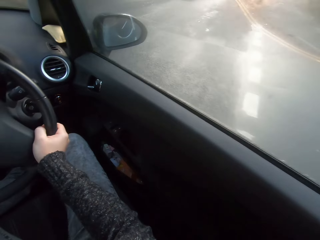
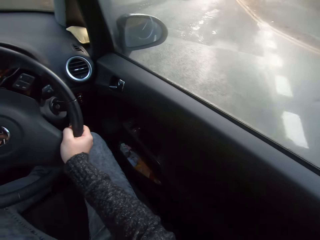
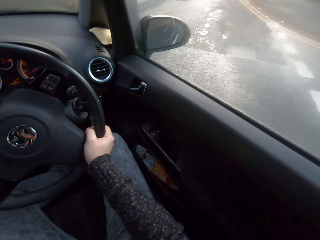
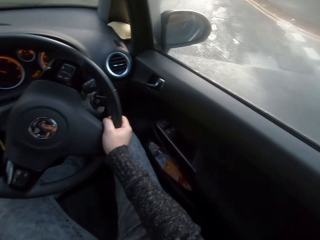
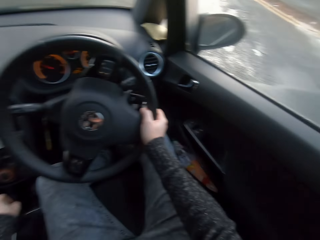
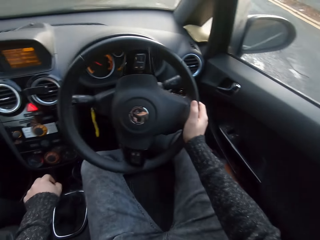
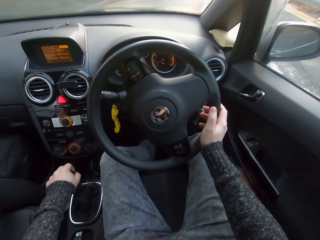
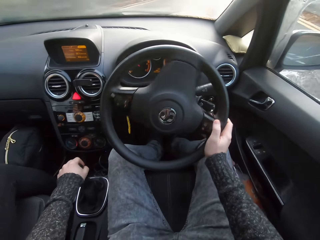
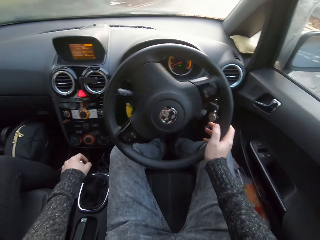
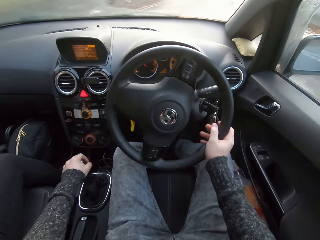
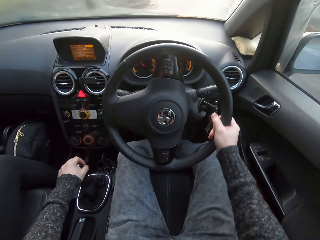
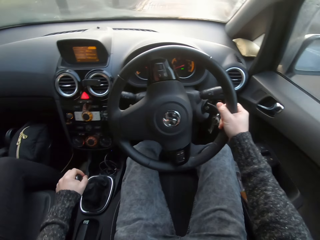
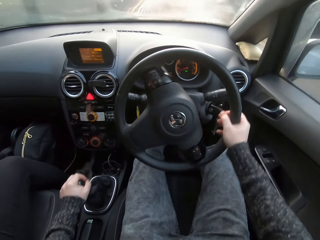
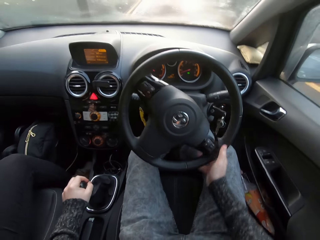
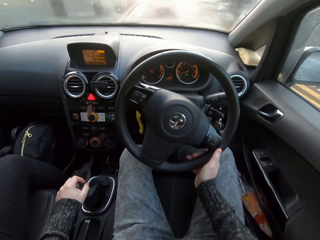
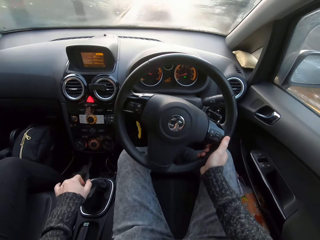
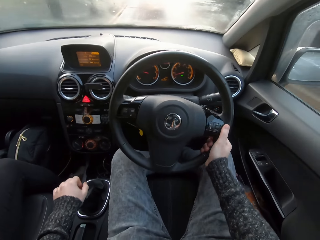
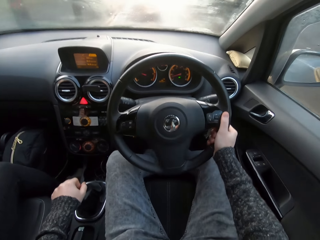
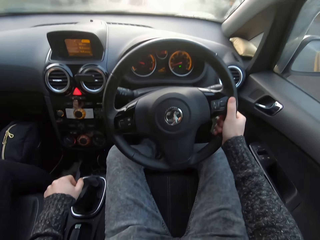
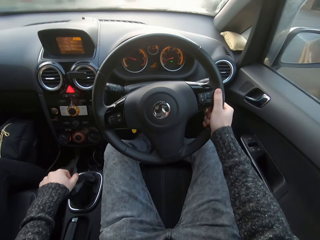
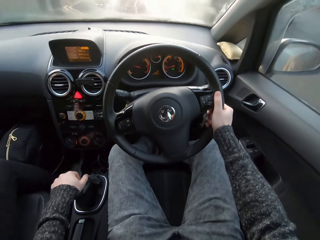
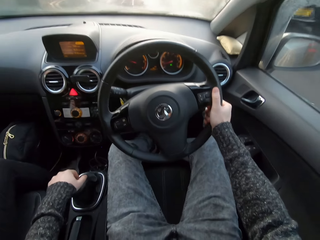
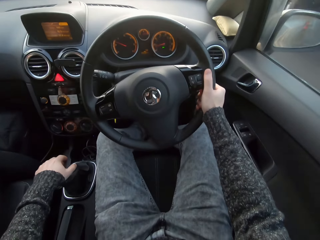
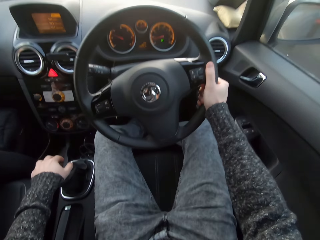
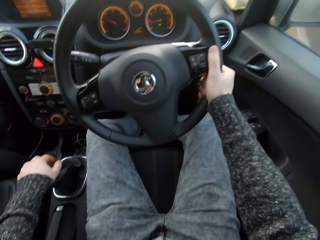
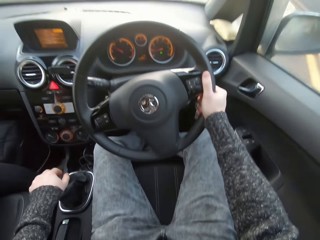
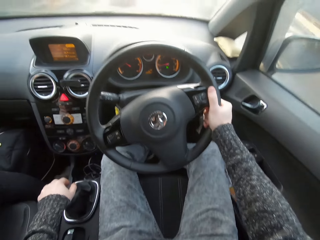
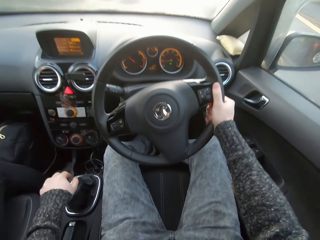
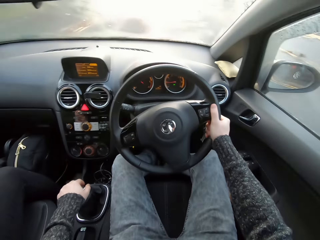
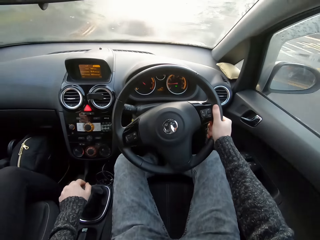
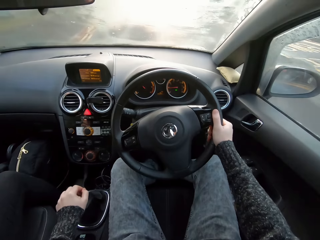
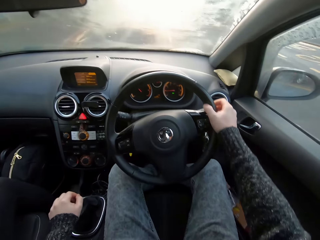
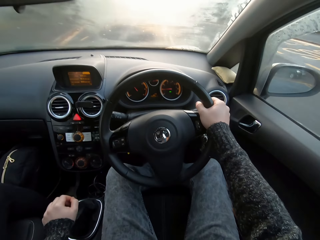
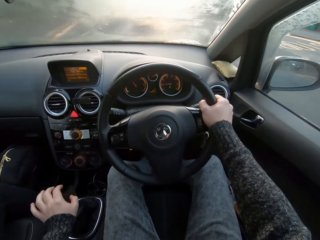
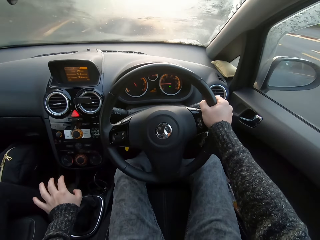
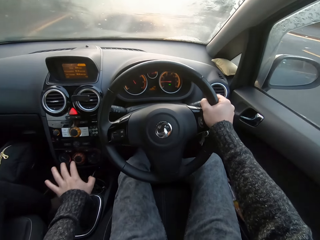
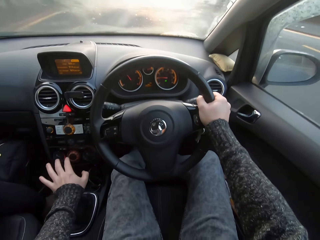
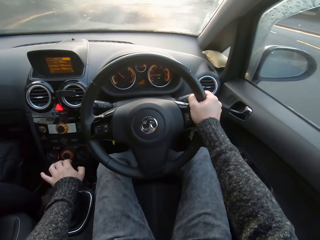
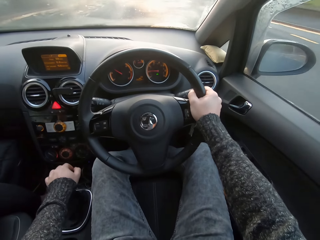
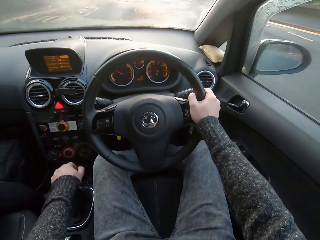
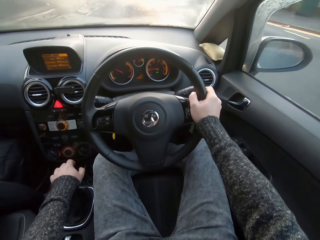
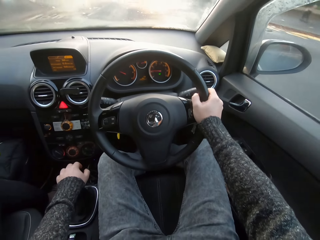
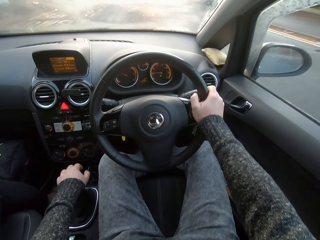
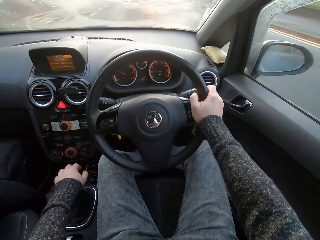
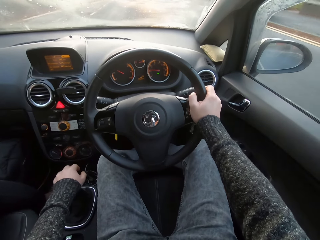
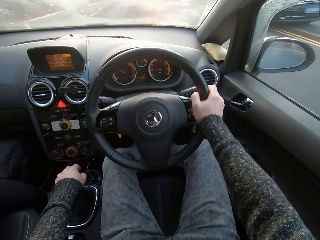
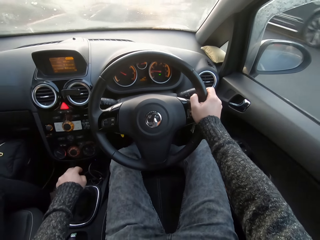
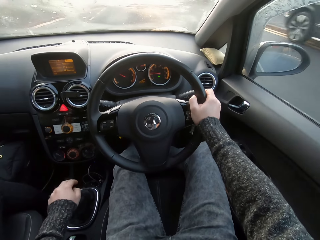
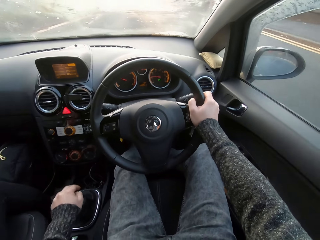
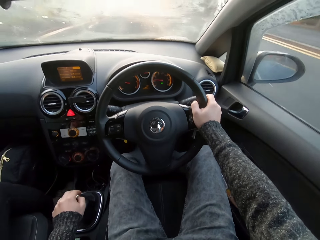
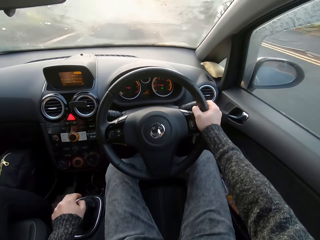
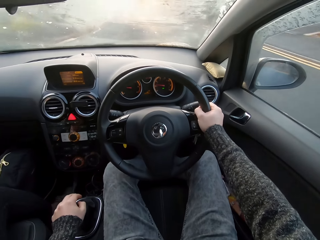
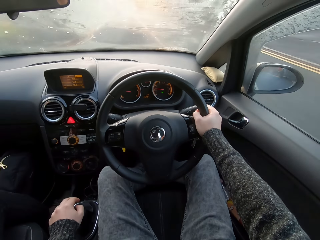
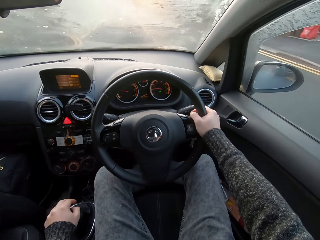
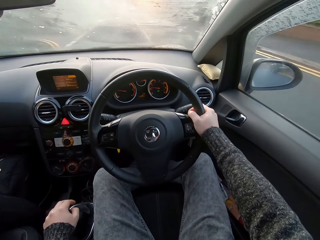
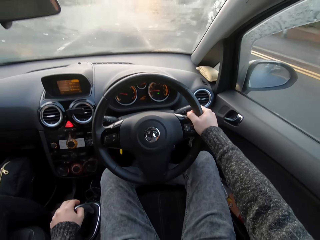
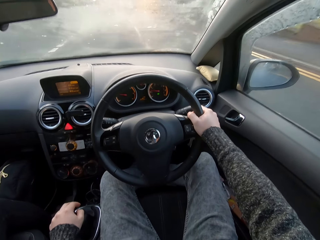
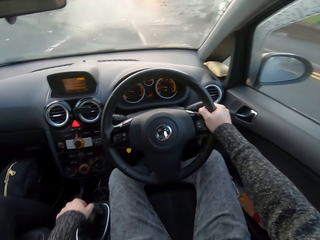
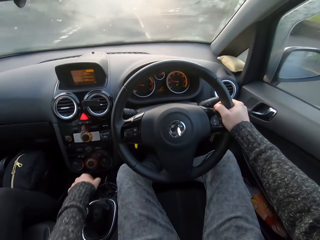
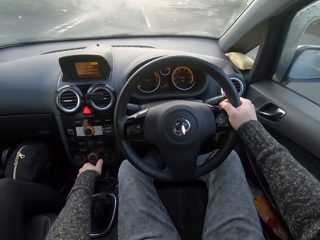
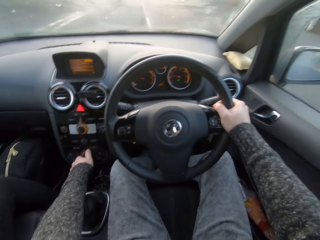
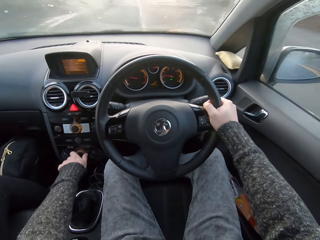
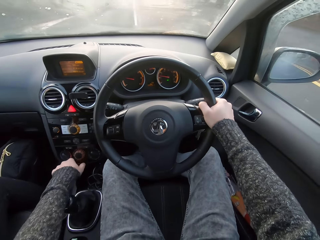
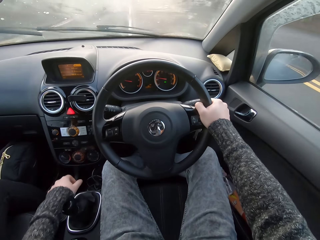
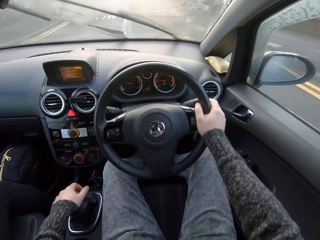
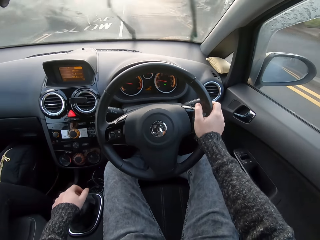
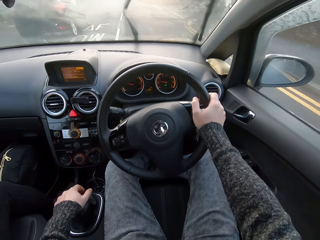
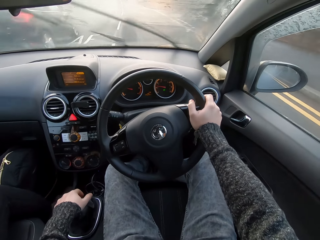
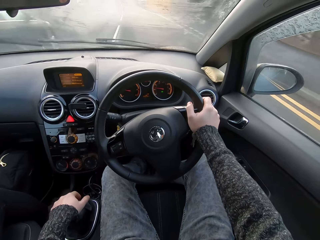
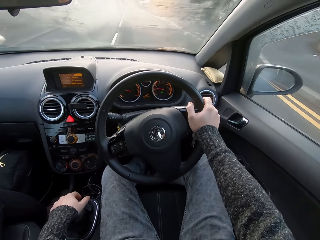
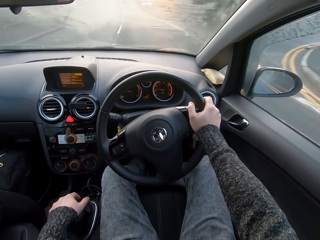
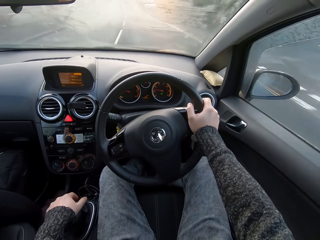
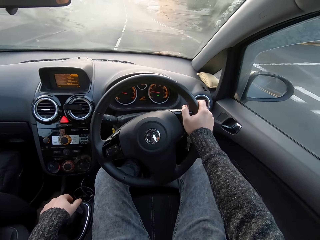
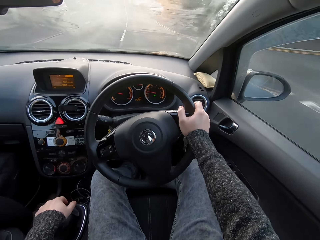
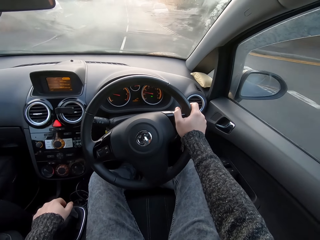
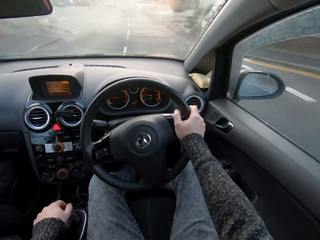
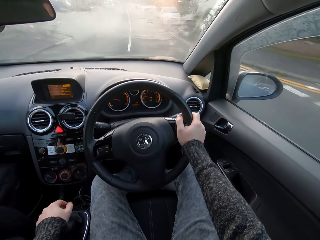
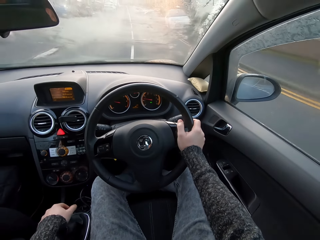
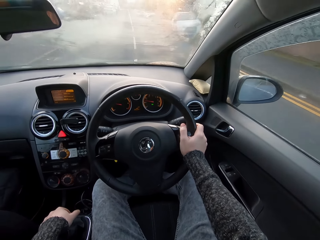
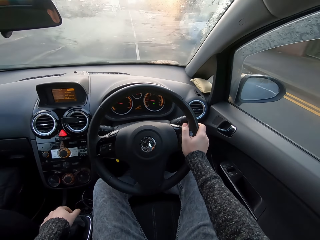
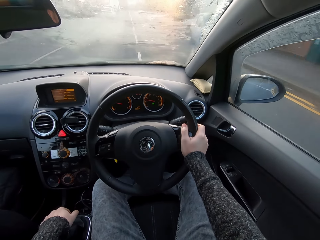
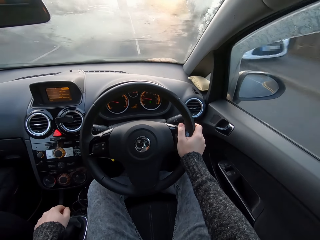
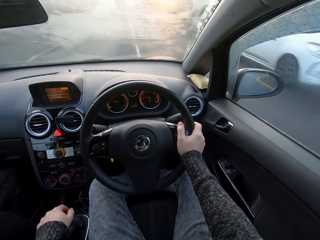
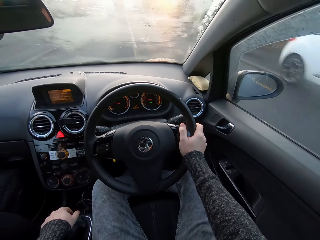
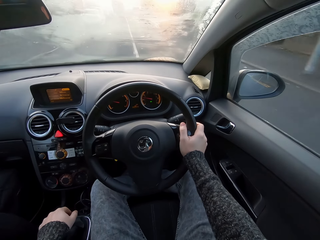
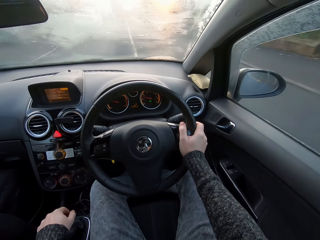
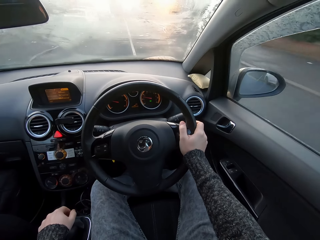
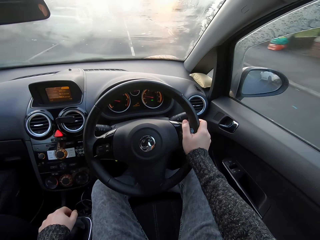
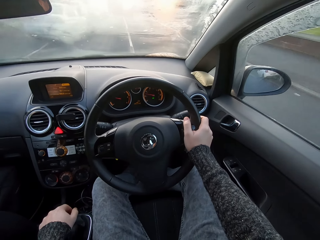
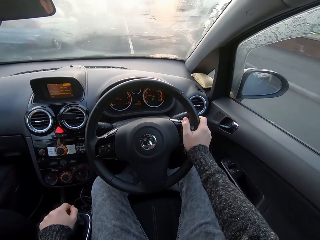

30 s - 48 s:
The camera wearer shifts the gear with the left hand. They turn the wiper on.

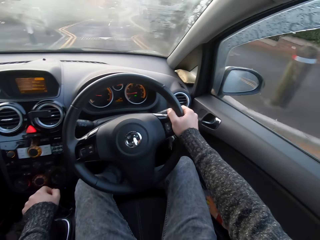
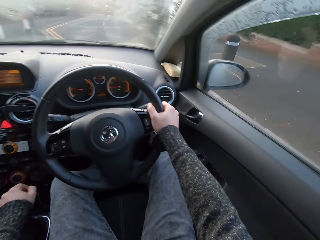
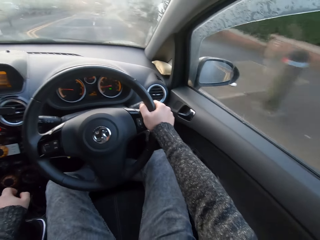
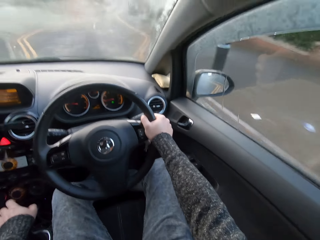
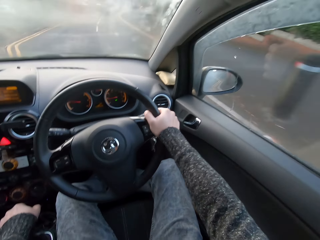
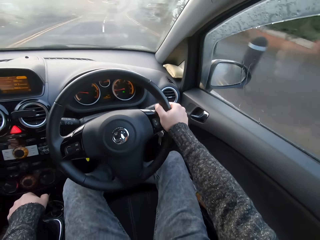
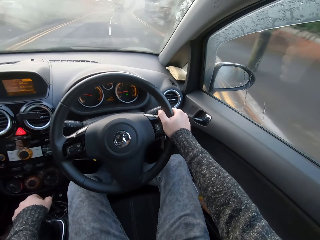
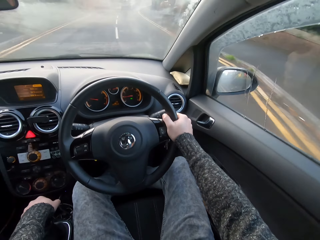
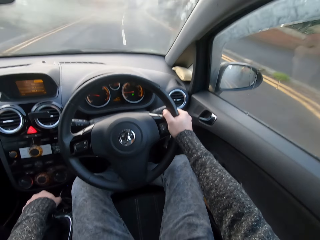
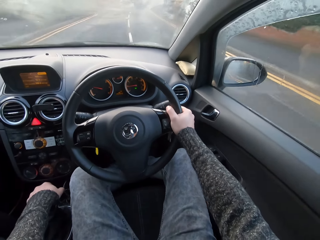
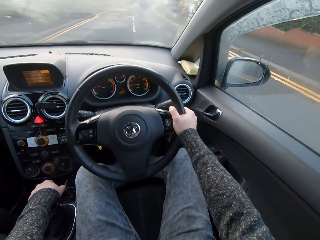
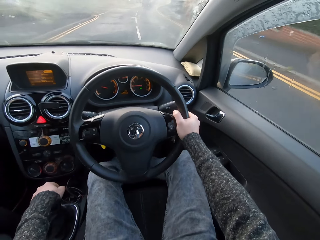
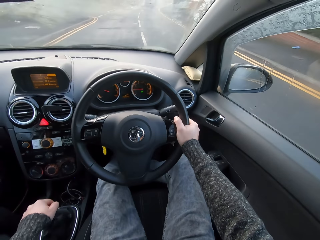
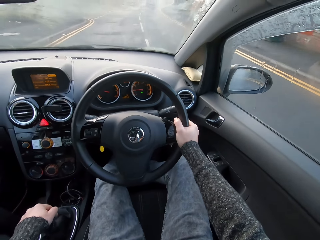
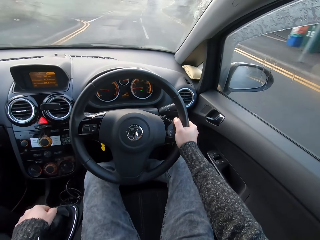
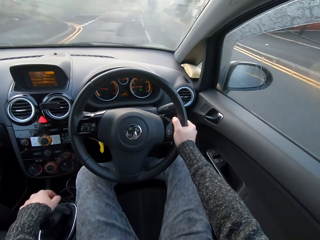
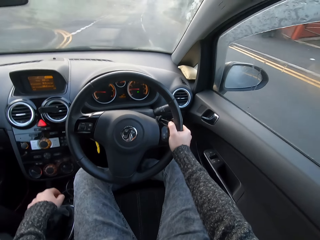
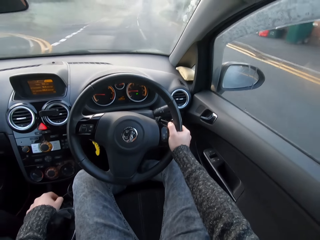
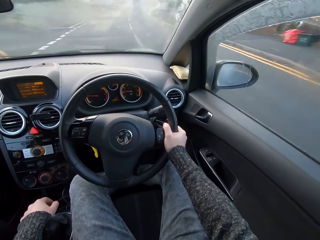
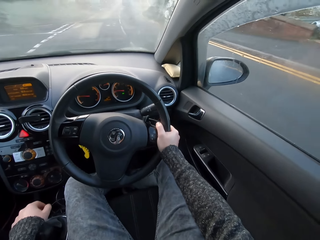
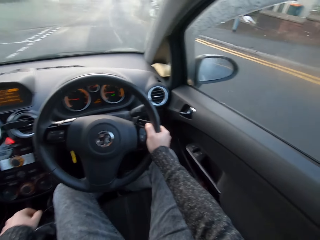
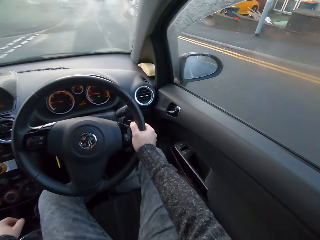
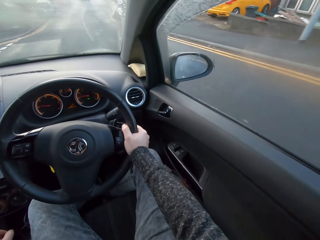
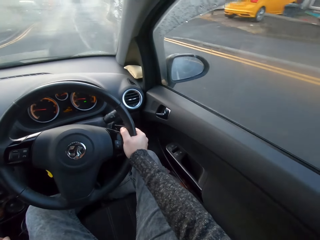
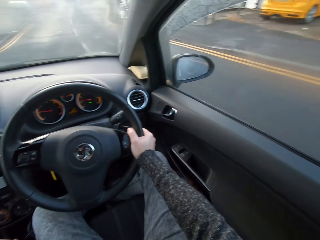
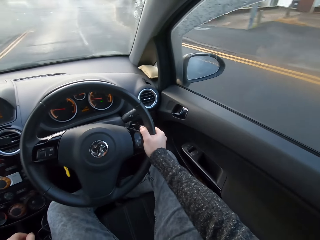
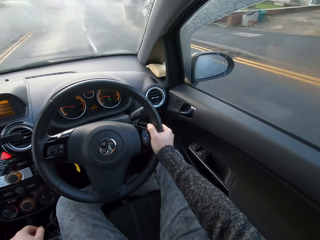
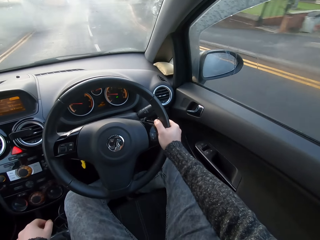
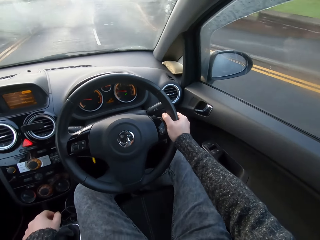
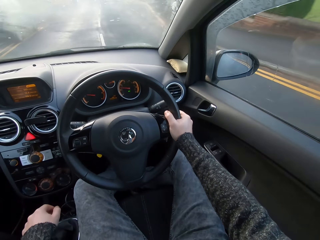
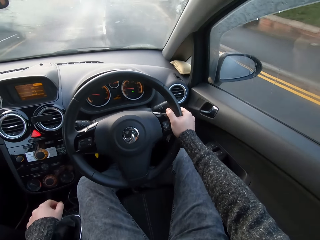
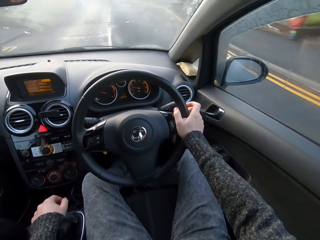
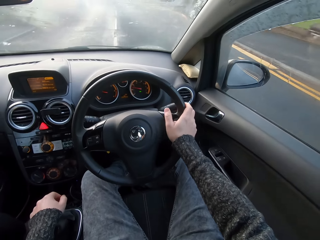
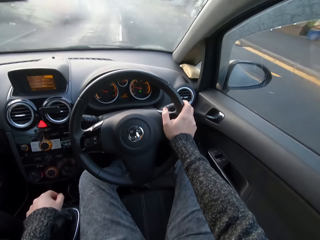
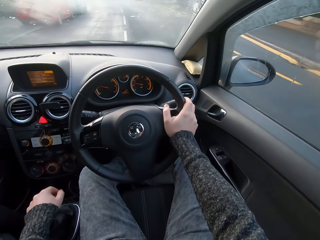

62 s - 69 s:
The camera wearer shifts the gear with the left hand.
